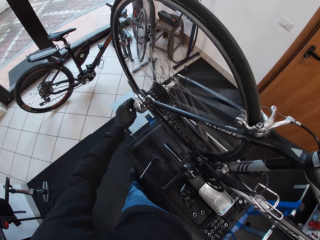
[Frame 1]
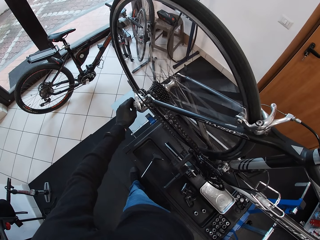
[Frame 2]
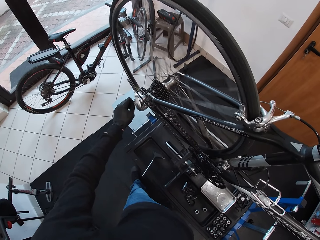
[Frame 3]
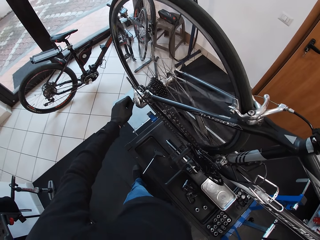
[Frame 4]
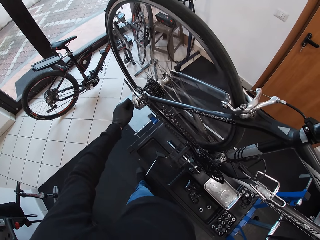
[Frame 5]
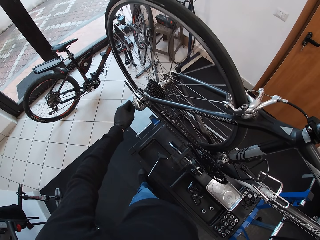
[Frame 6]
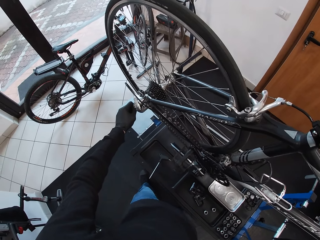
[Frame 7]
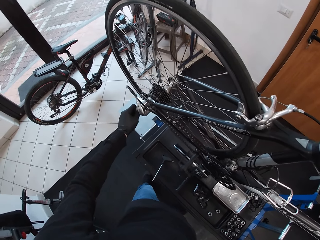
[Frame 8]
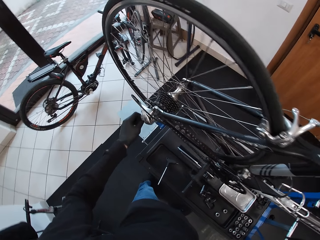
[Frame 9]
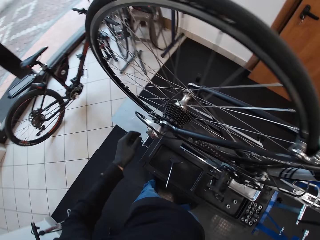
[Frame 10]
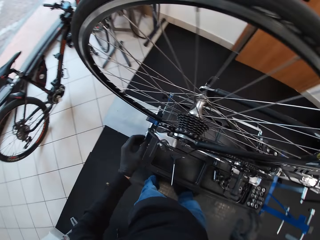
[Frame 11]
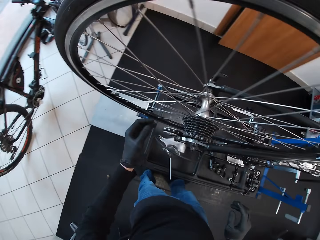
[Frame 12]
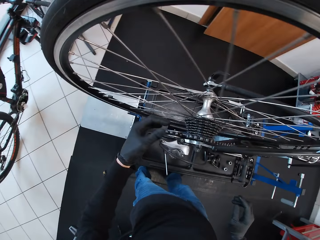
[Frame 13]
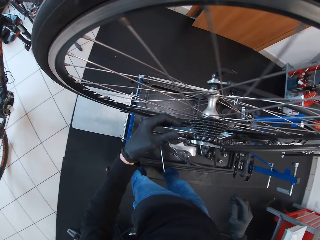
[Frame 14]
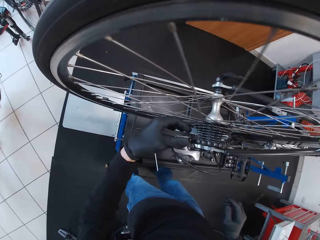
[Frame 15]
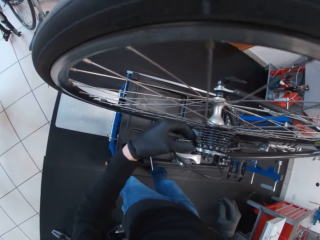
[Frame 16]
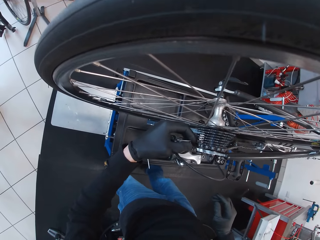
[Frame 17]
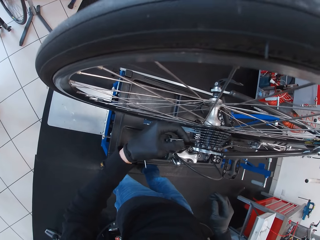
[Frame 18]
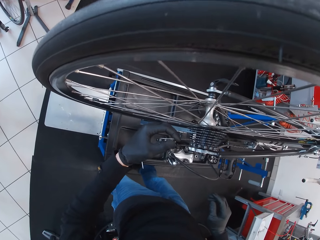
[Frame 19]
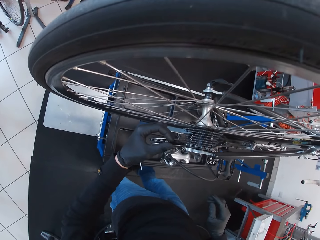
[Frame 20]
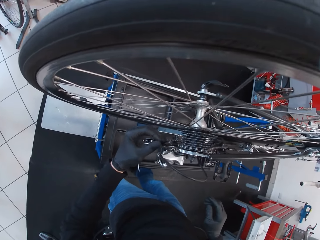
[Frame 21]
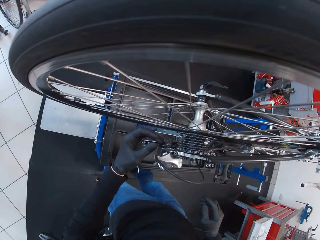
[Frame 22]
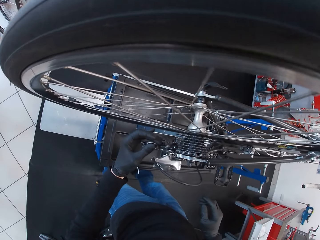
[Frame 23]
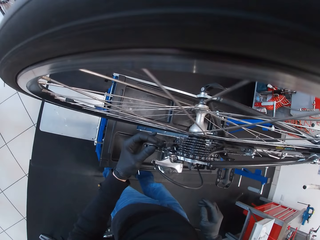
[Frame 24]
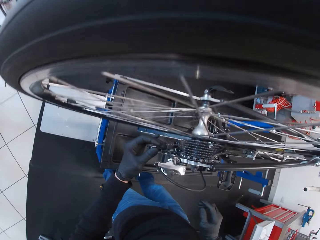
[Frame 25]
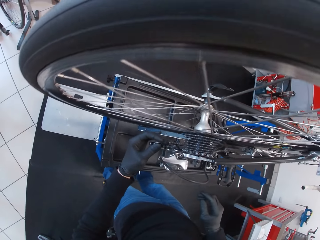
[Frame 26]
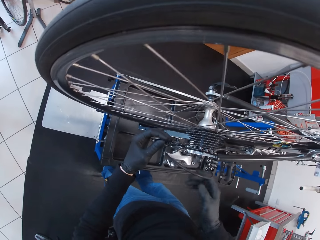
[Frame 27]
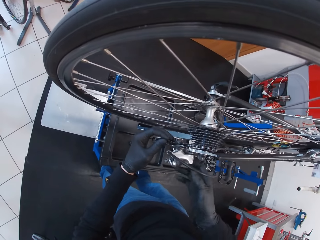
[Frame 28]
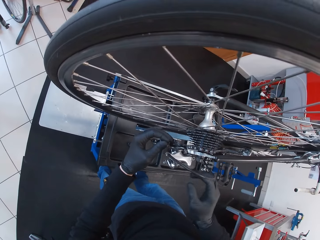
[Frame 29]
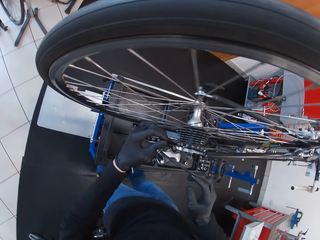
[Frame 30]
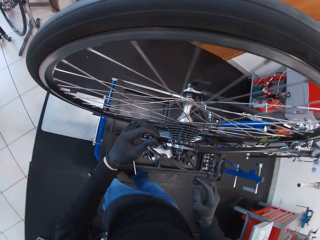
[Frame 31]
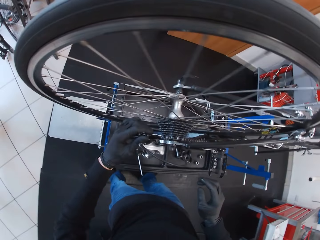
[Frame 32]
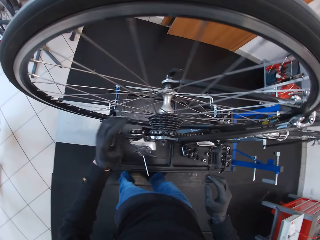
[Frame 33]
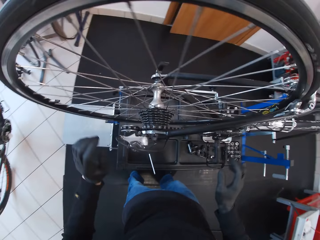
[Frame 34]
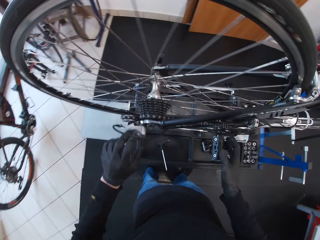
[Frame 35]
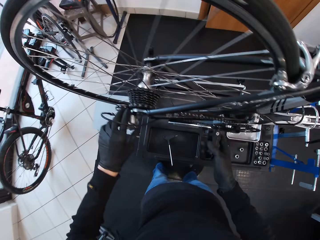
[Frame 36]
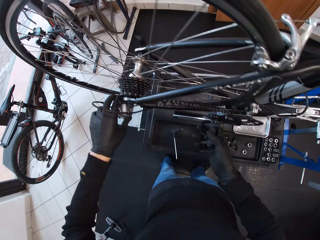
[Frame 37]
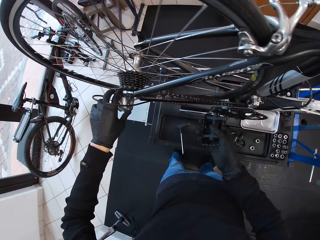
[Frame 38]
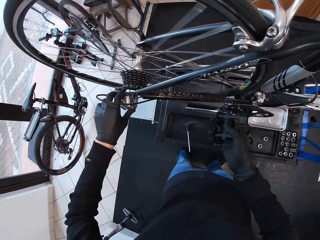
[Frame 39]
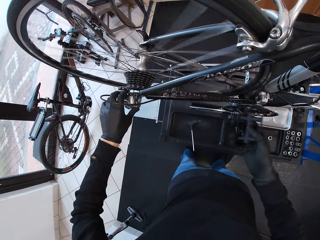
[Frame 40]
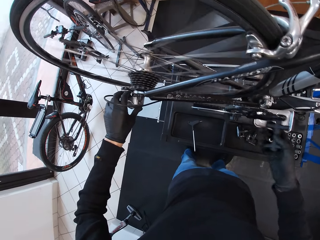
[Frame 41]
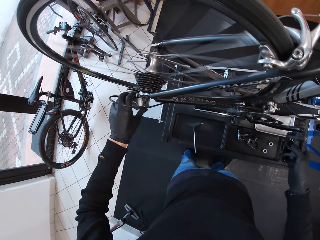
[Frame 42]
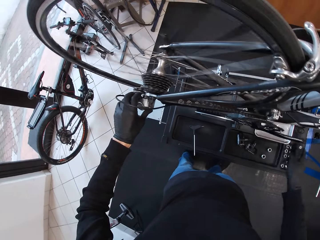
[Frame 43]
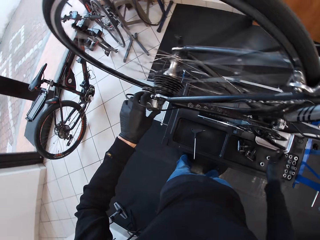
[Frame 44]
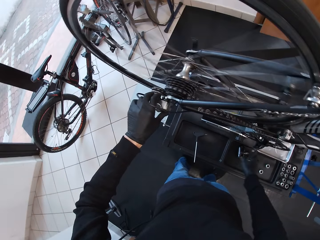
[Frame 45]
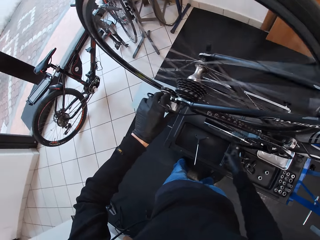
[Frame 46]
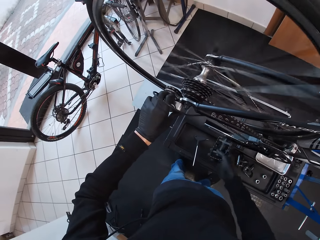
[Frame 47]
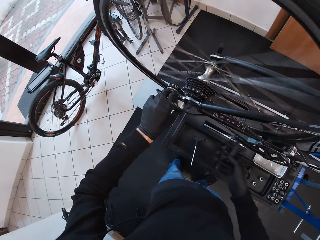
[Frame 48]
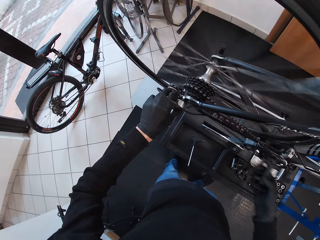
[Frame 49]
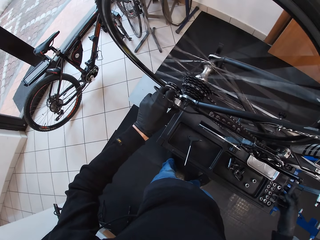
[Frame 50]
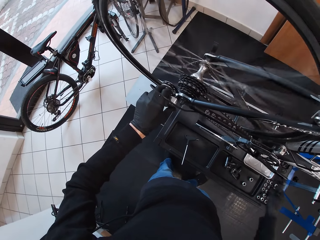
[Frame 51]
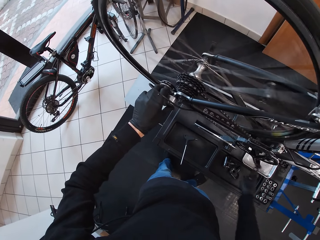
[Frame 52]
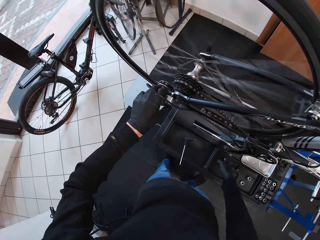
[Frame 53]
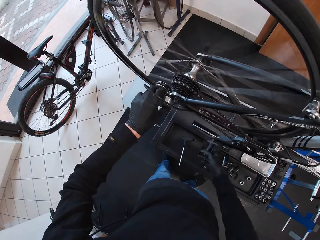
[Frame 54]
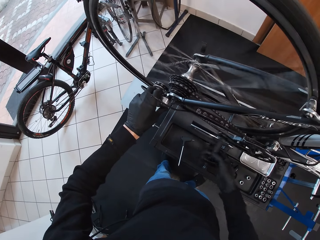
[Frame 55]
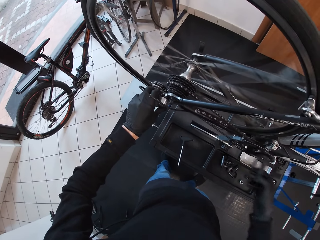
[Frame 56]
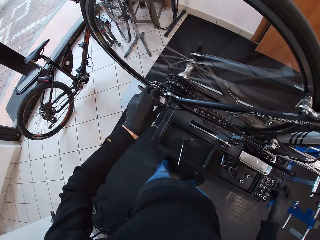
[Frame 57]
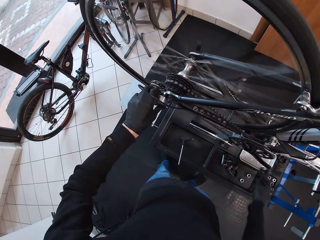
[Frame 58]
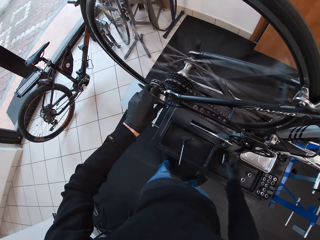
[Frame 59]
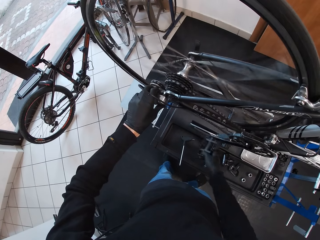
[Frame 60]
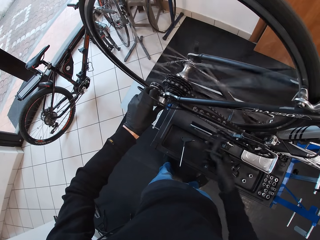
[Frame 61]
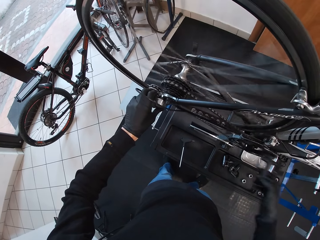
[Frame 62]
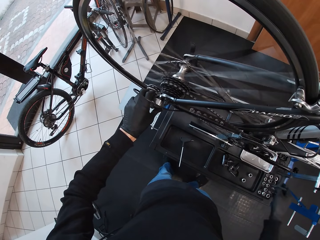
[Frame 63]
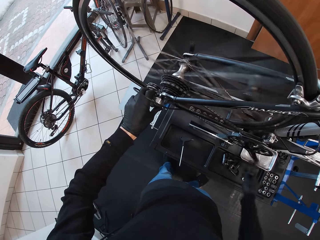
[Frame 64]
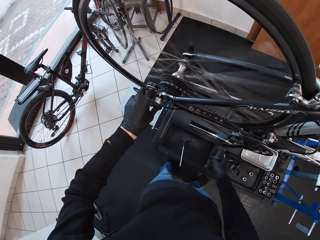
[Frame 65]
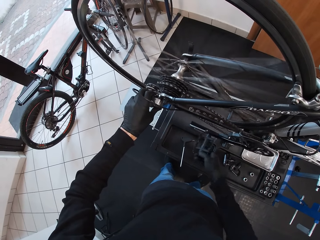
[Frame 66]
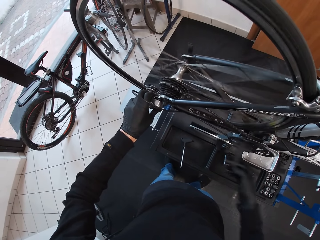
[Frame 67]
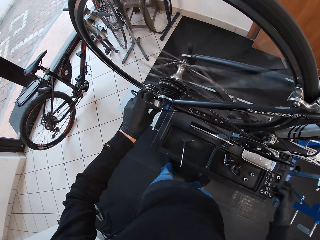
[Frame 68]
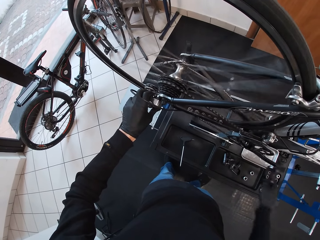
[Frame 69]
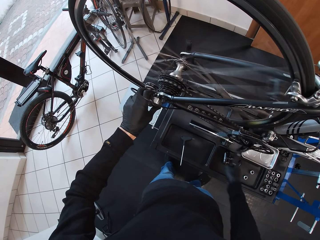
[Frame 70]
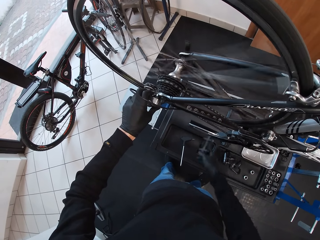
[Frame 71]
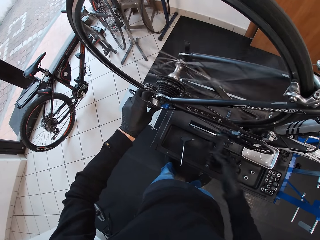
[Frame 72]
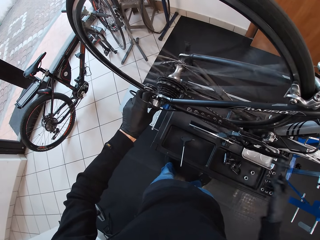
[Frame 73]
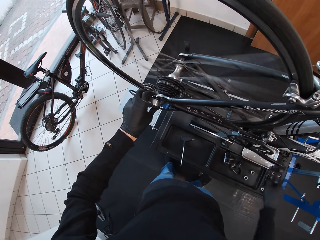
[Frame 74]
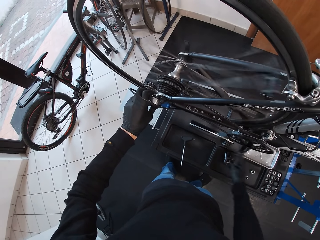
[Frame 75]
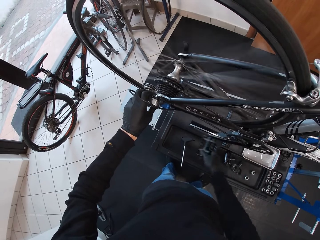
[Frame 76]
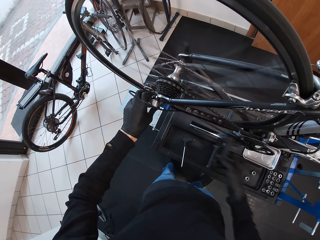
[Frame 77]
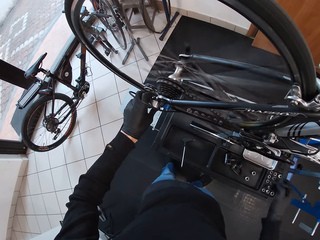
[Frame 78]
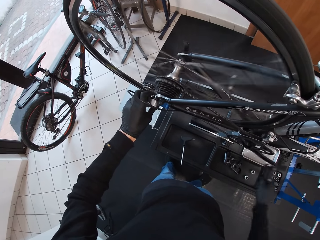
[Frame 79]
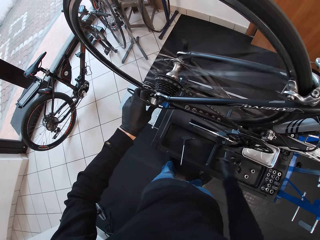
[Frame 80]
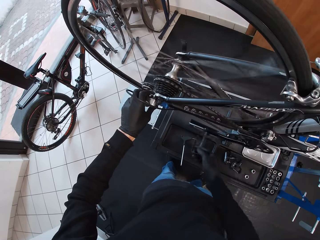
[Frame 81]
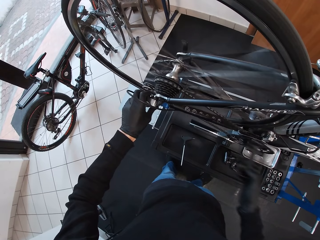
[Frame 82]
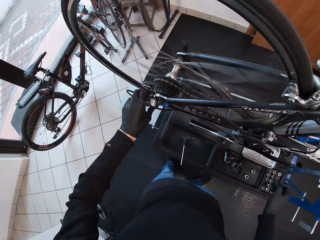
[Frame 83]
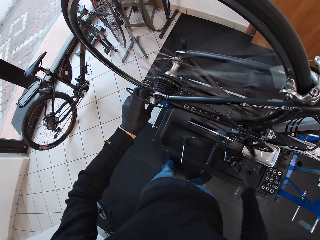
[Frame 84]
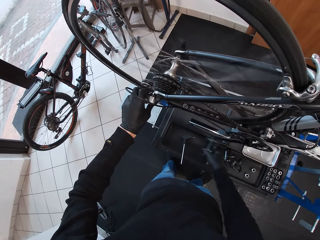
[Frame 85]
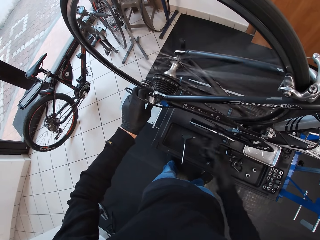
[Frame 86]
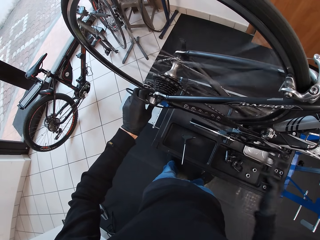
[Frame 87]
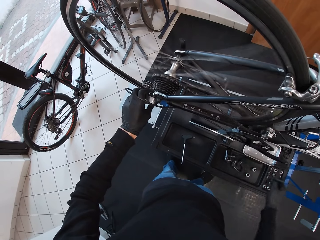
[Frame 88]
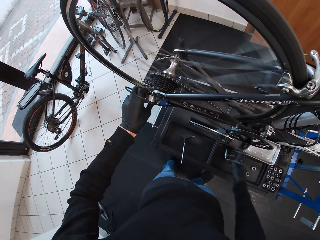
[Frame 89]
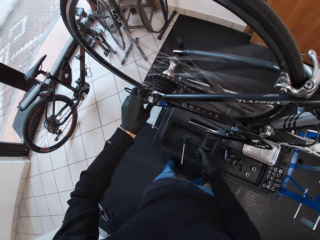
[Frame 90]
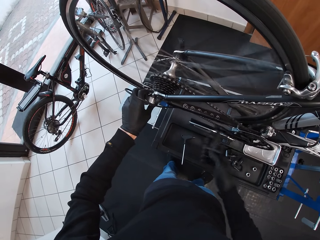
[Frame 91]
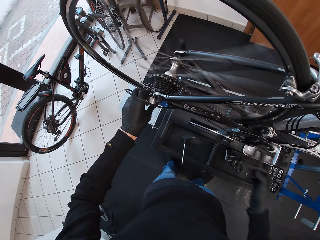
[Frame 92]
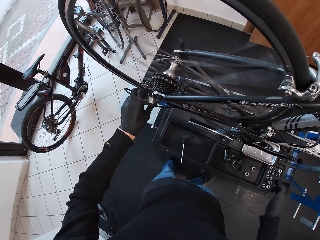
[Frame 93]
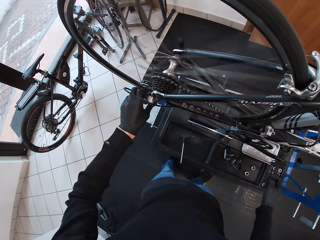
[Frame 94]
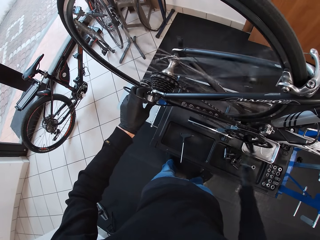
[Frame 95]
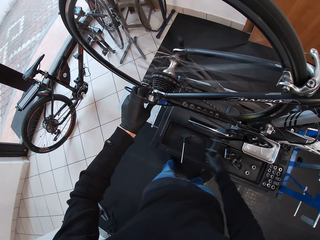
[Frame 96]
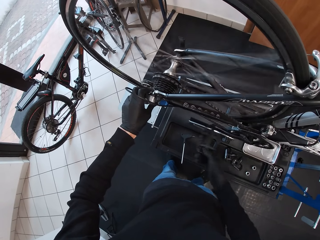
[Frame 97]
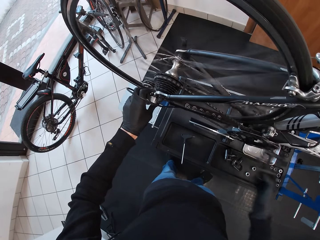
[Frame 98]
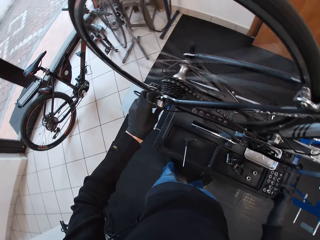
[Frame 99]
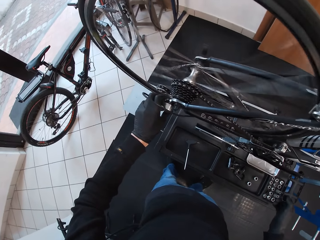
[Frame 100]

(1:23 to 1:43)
The camera wearer looks at the bicycle. They touch the rear derailleur. They repair the bicycle pedals. They rotate the pedal. They rotate the pedals.

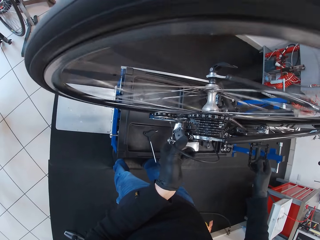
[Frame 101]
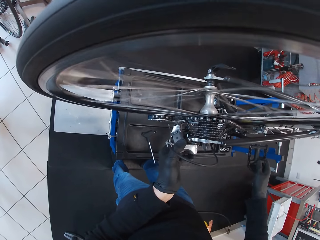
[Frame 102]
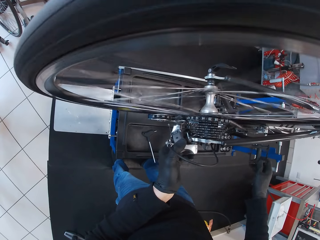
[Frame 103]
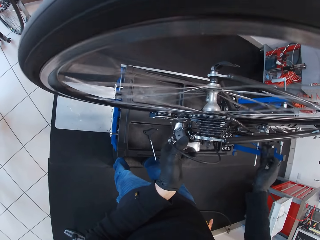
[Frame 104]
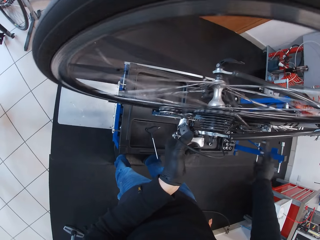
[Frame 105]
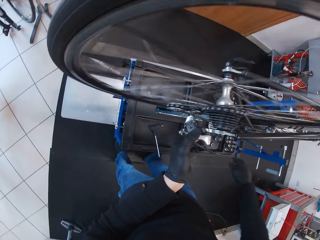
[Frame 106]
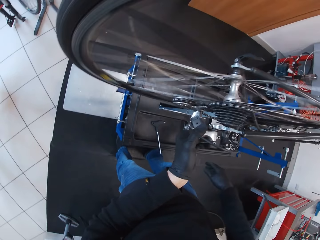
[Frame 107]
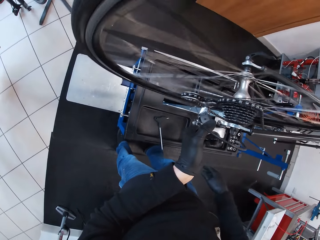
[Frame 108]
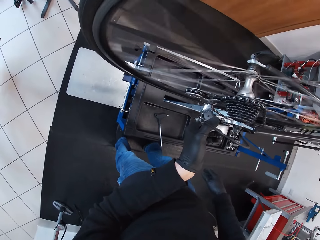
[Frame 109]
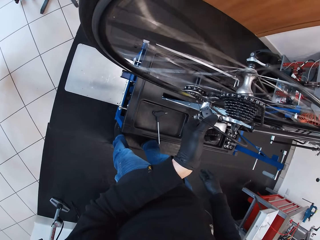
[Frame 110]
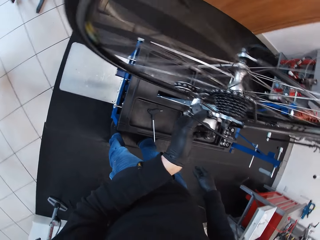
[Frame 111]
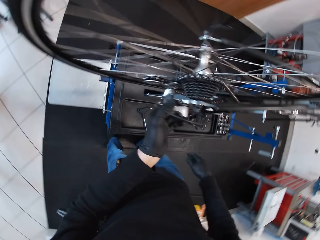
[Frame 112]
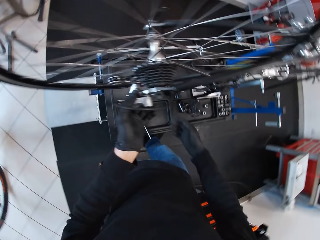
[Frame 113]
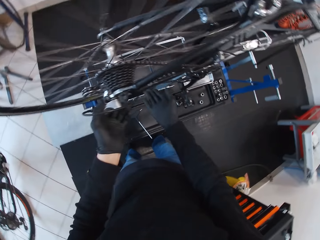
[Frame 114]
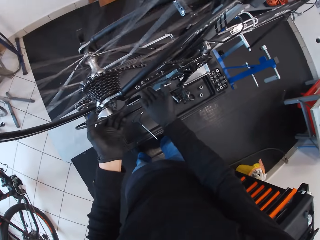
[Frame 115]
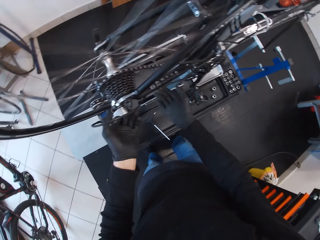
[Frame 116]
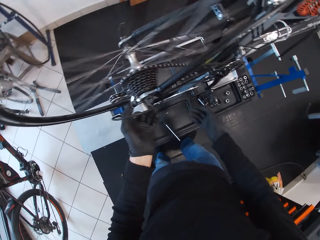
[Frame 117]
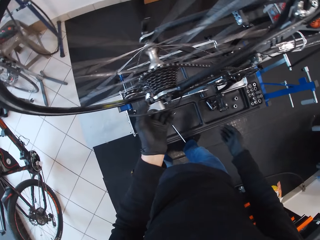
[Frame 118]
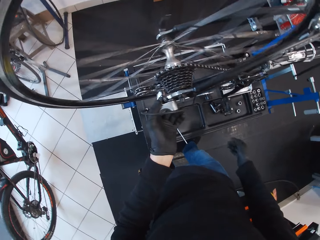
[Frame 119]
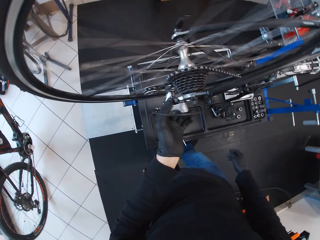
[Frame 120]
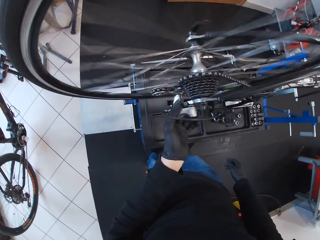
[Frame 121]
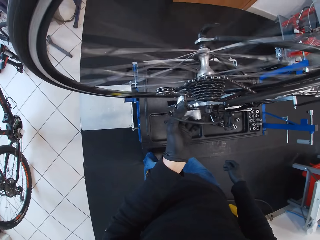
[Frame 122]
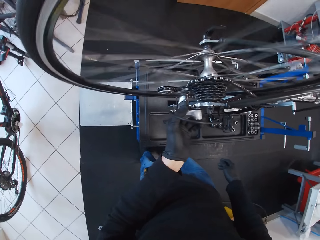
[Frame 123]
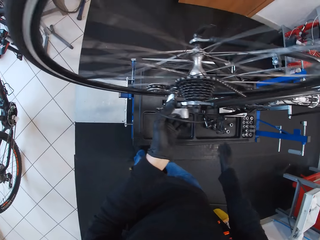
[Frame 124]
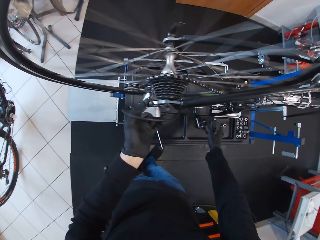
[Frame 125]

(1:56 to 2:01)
The camera wearer stares at the bicycle wheel. They hold the rear derailleur.
